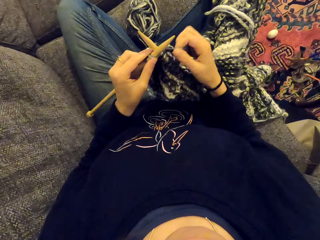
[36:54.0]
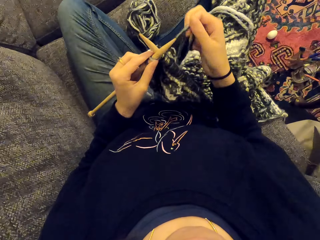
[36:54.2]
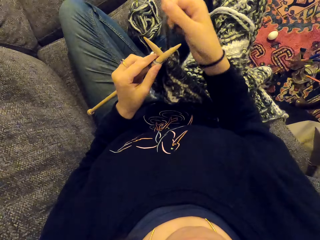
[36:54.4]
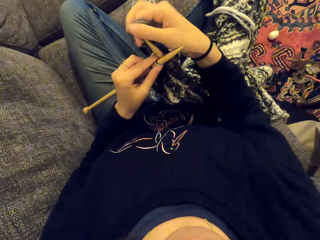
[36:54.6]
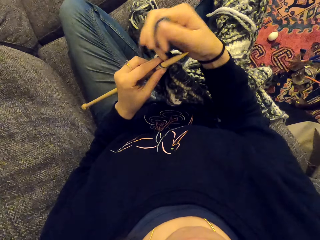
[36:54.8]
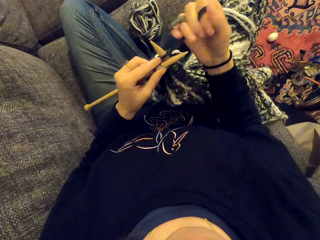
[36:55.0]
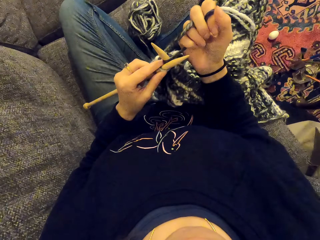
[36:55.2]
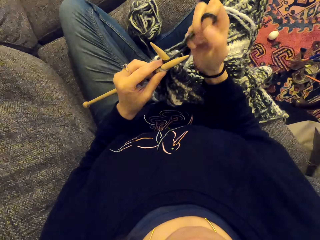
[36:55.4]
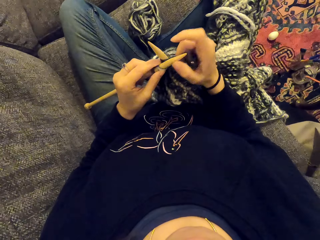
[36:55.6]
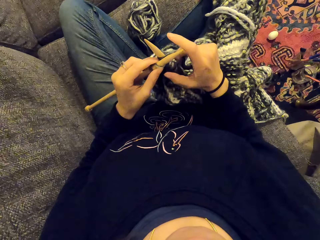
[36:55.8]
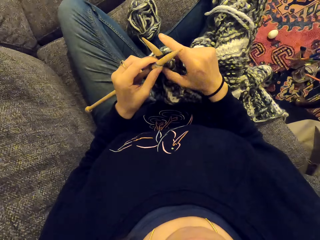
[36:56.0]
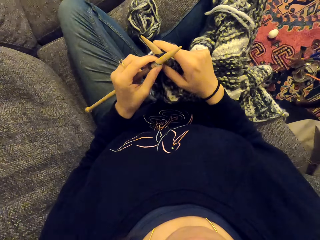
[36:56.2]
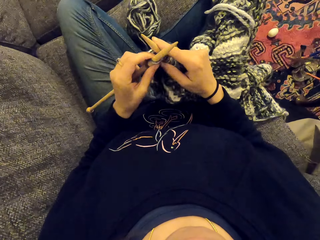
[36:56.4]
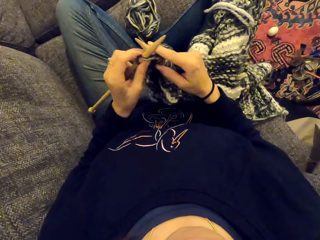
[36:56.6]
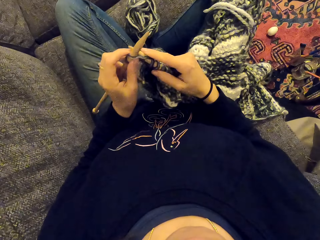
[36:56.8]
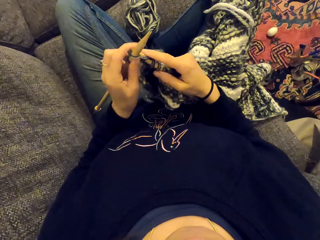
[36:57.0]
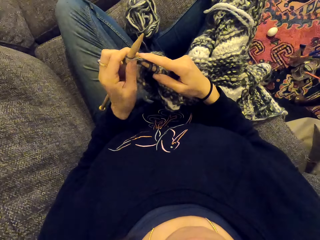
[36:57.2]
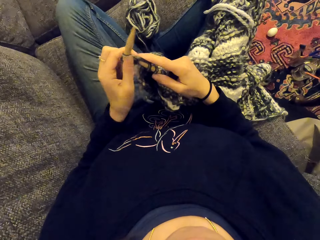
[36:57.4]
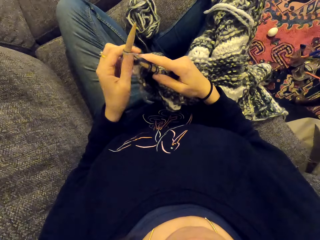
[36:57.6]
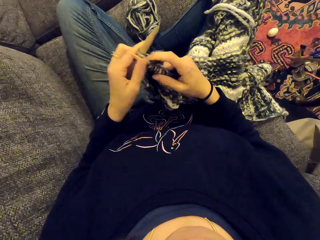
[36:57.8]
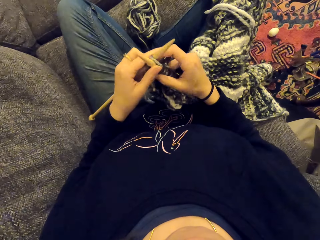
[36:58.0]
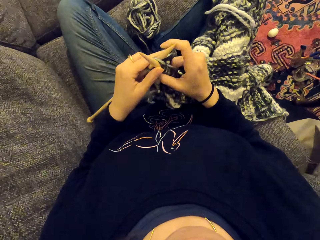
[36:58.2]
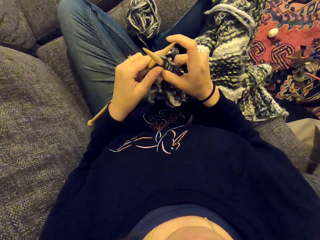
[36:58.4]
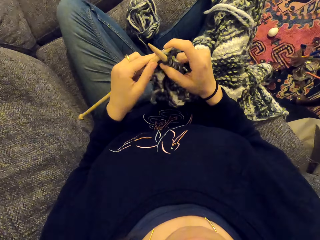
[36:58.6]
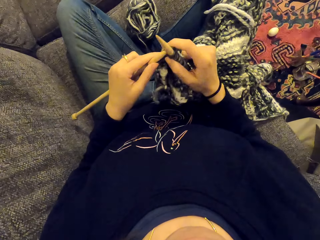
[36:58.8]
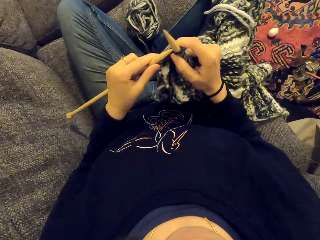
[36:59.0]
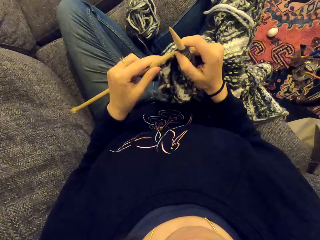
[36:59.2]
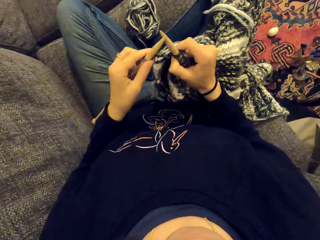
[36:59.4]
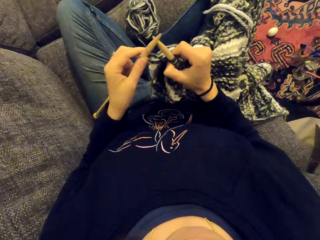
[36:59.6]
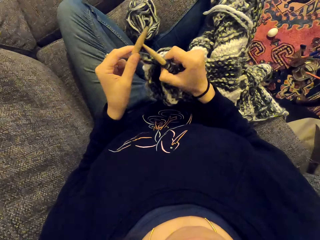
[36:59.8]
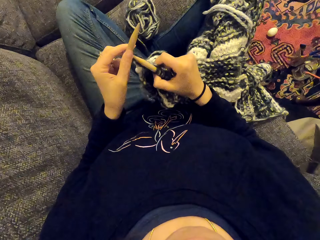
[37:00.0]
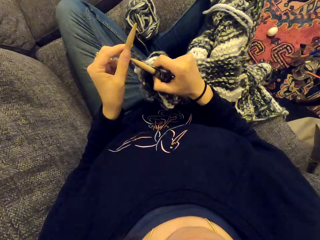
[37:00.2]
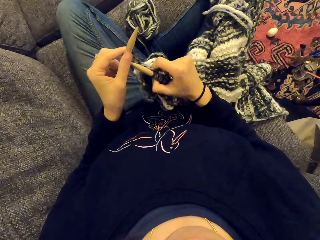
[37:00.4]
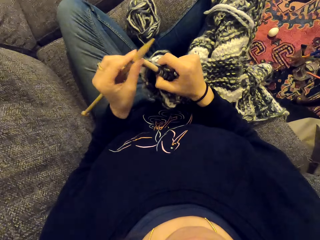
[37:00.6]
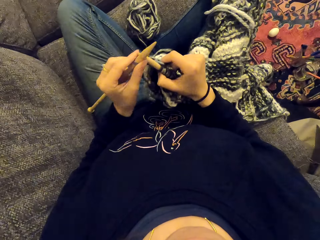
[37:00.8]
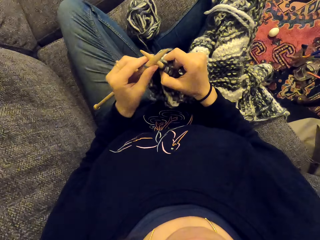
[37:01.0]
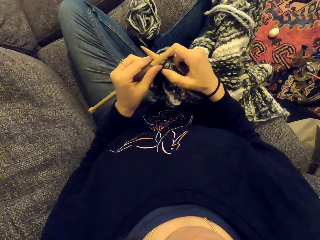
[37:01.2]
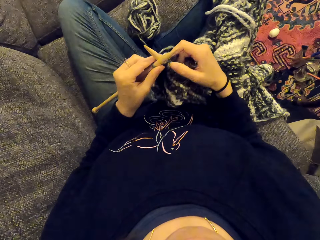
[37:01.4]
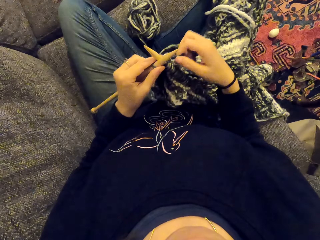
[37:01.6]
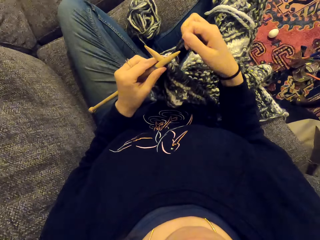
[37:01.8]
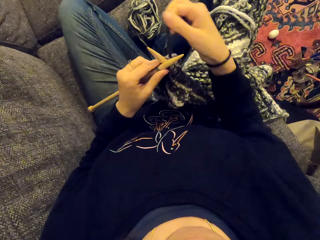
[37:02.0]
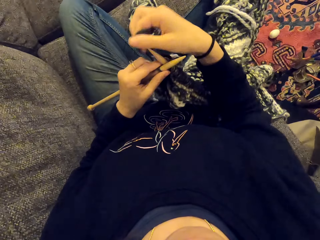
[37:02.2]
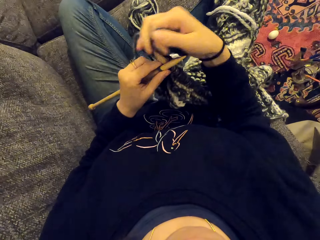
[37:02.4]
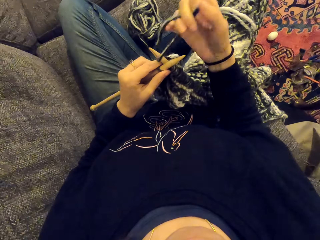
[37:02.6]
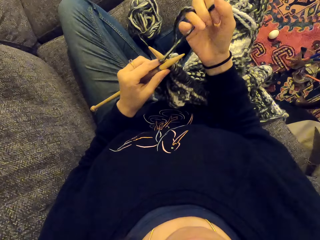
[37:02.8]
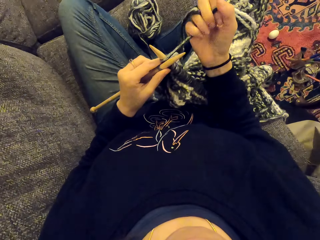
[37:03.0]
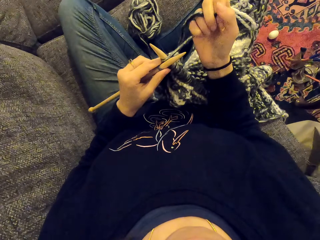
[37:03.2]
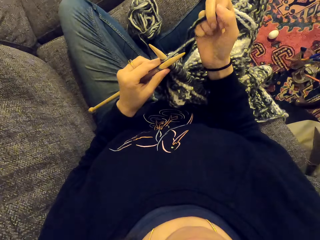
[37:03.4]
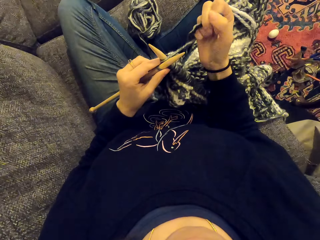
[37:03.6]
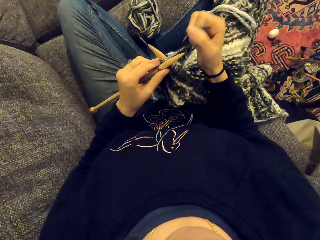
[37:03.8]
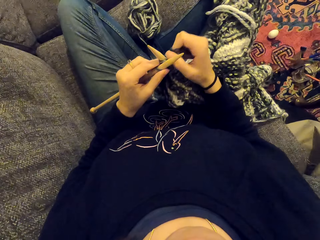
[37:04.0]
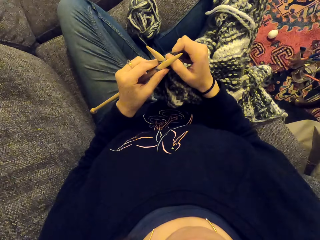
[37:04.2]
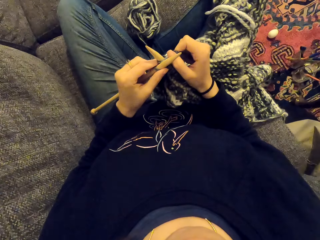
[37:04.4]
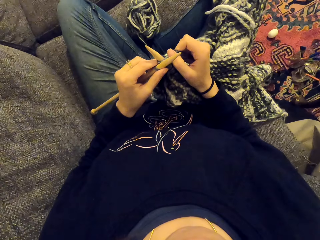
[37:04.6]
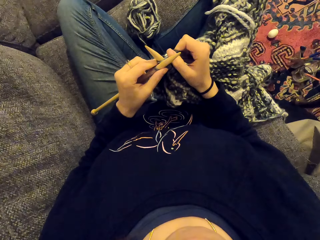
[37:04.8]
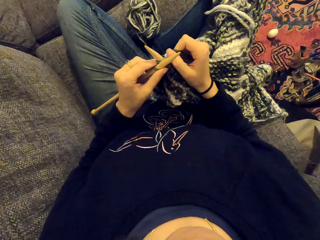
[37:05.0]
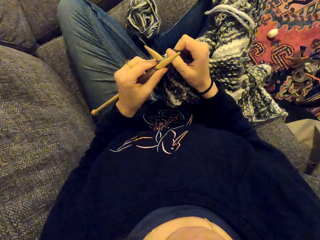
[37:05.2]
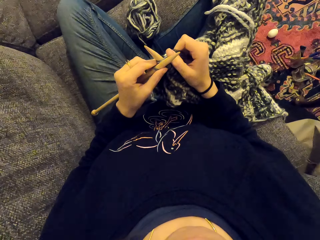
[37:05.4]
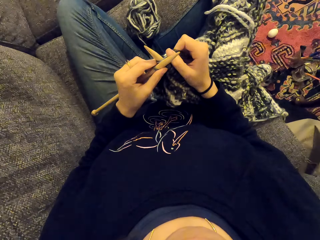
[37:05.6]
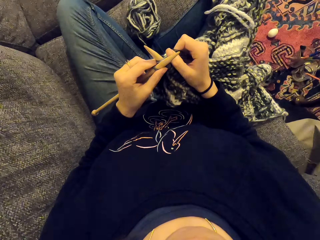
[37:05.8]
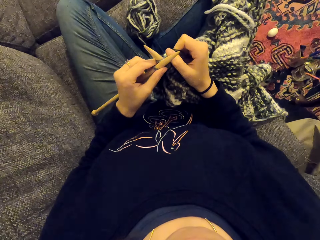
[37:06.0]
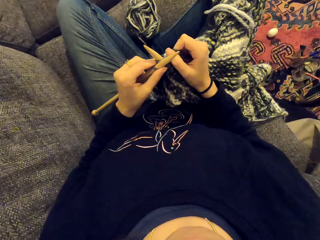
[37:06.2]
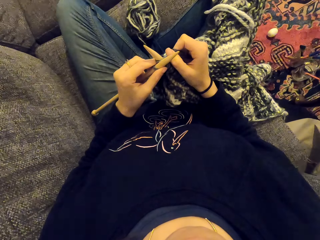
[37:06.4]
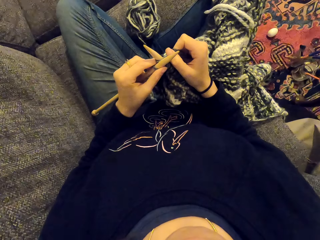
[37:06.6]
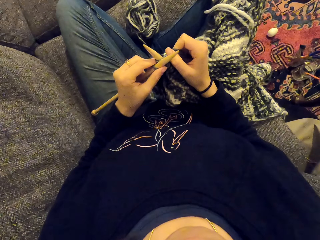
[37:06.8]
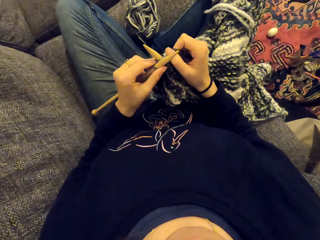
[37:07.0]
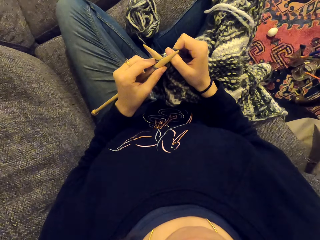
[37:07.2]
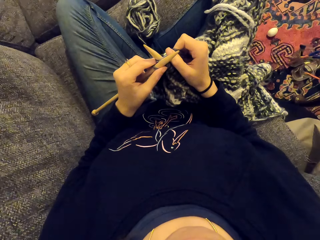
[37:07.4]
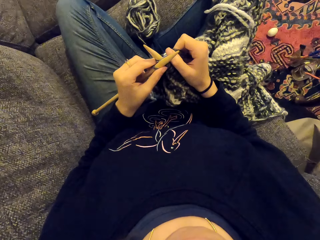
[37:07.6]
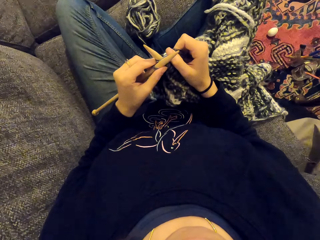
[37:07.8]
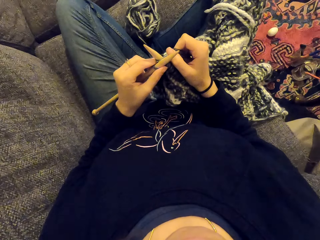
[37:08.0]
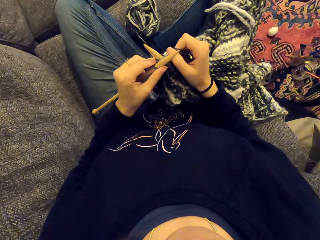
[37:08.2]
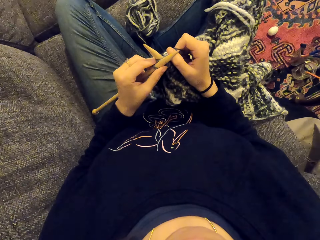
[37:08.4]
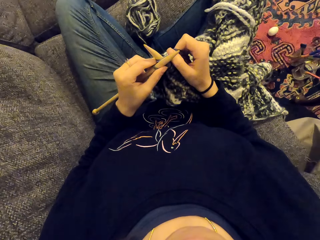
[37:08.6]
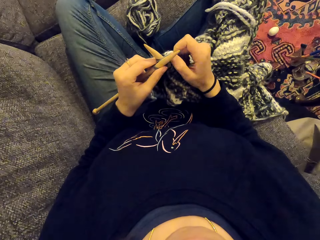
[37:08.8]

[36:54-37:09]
The camera wearer listens to the radio. They stare at something.

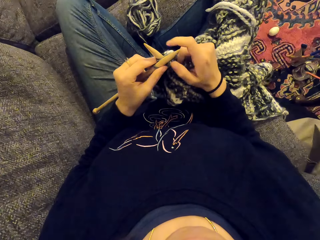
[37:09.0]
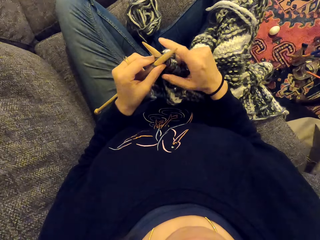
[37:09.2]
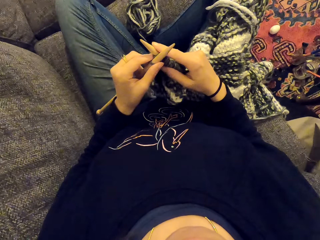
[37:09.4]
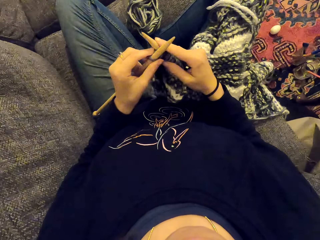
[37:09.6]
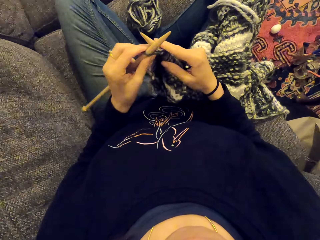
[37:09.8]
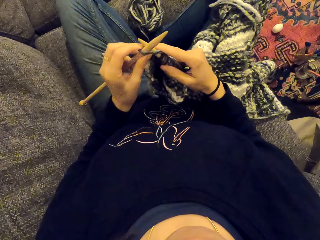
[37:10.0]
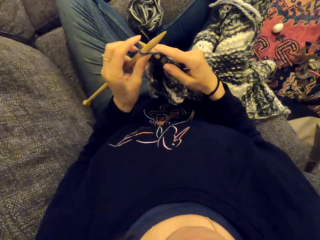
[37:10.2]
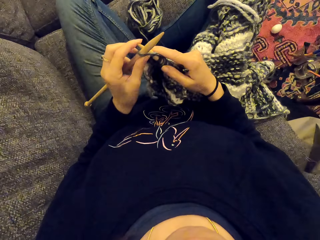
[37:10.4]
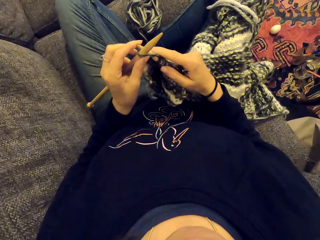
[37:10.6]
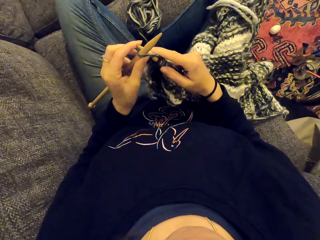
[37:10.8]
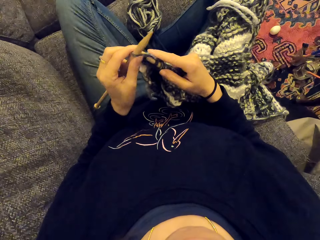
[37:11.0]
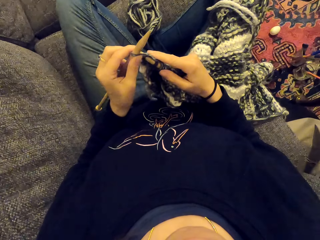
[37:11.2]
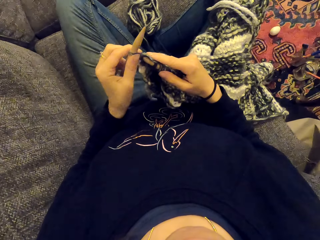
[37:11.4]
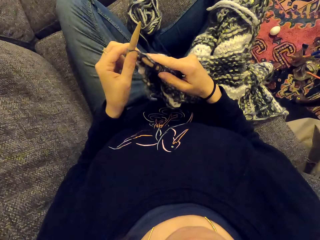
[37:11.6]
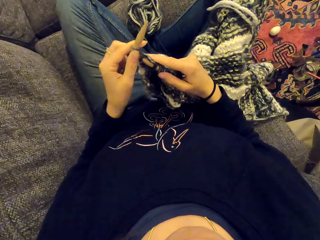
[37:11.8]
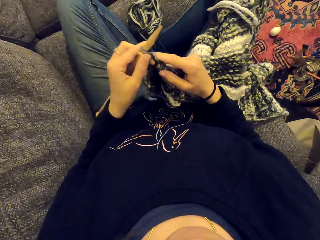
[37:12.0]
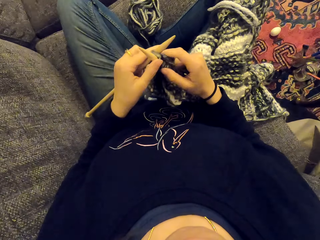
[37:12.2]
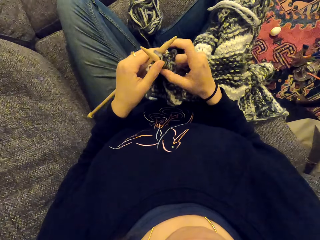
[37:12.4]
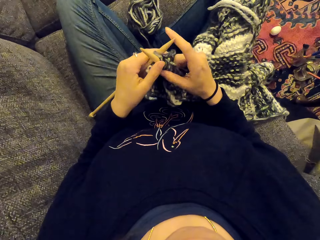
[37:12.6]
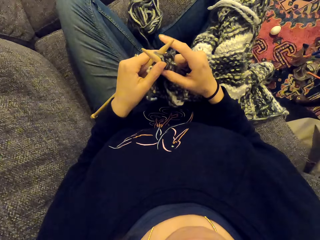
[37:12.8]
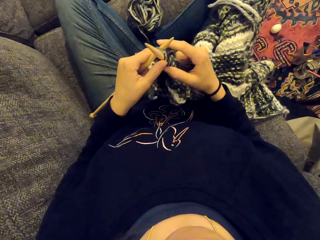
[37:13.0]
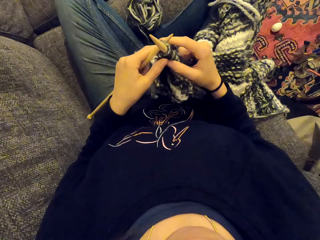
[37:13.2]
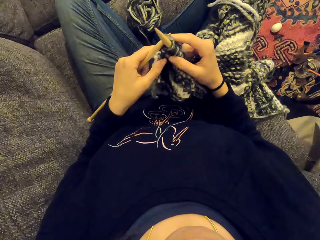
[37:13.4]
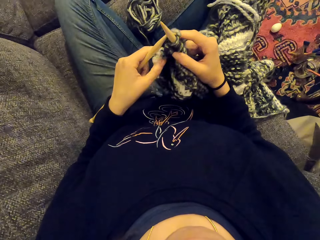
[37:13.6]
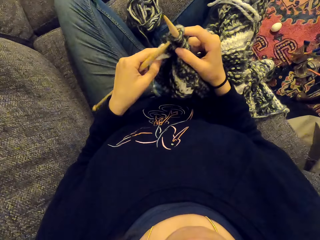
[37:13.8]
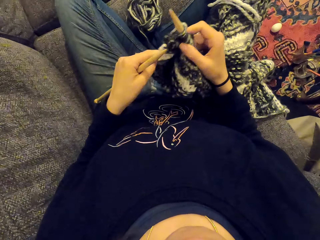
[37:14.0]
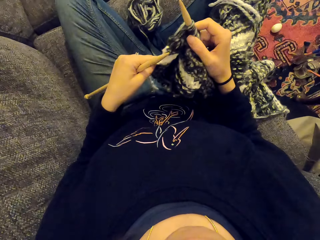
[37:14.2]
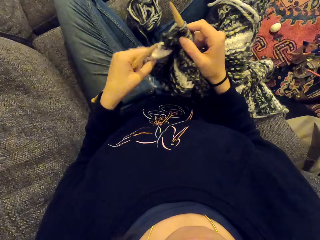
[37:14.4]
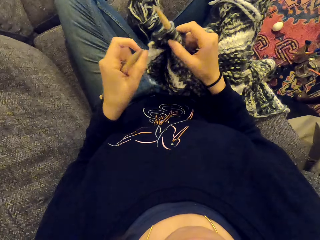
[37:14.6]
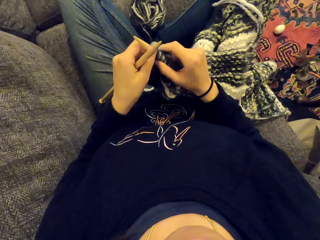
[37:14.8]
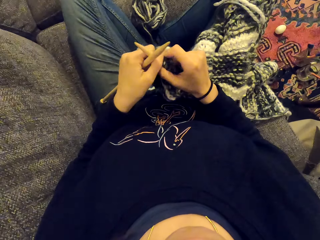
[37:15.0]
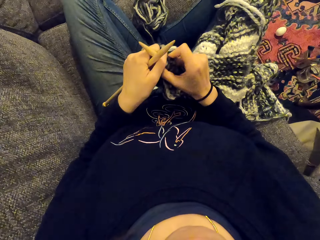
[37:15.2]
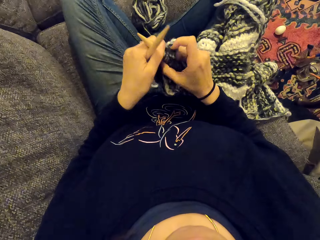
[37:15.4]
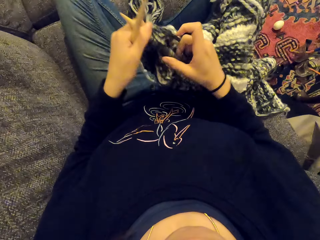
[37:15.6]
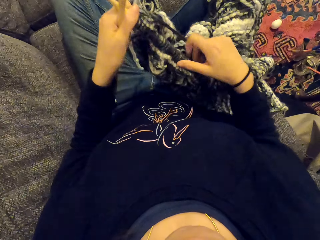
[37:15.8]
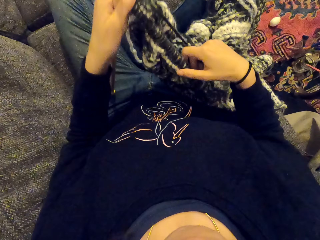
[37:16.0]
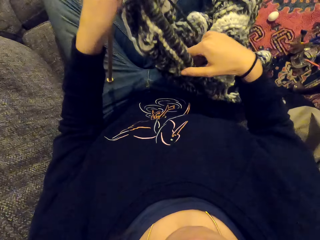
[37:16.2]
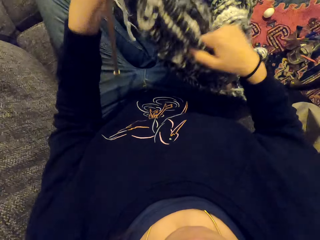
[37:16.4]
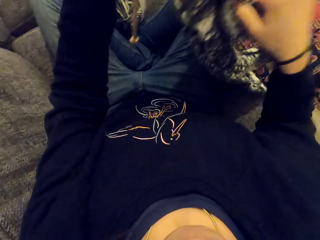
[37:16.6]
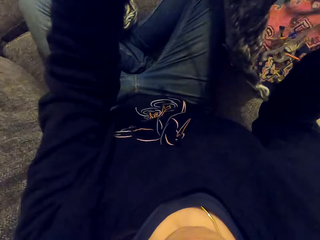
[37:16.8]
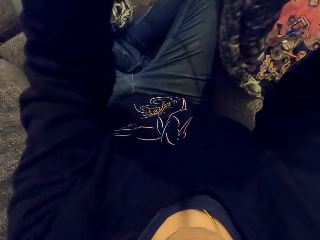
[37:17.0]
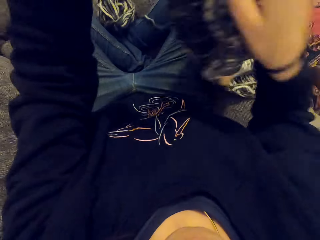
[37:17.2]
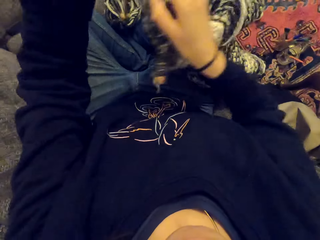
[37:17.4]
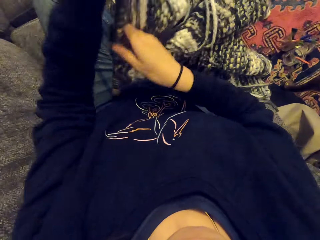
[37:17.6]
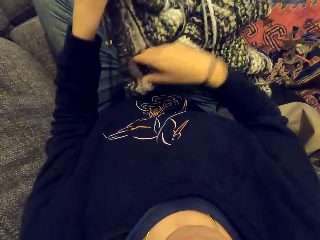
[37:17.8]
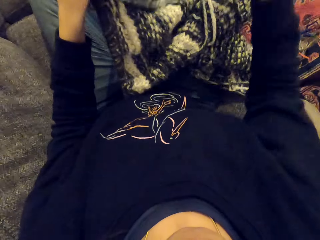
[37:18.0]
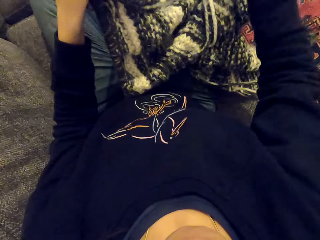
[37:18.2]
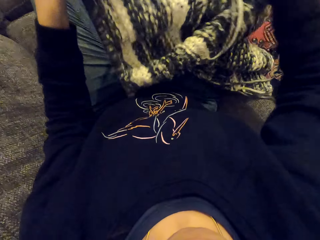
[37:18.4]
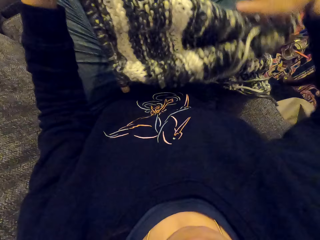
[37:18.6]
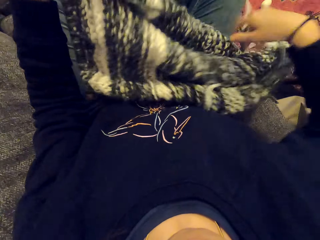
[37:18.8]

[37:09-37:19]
The camera wearer sews the piece of cloth. They knit the fabric. They fix the piece of cloth. They hold the fabric.
